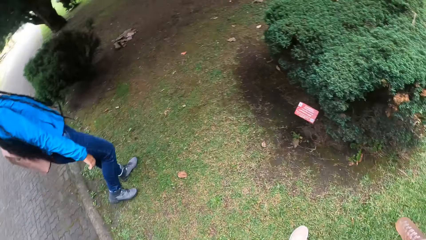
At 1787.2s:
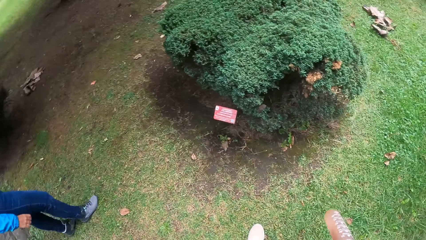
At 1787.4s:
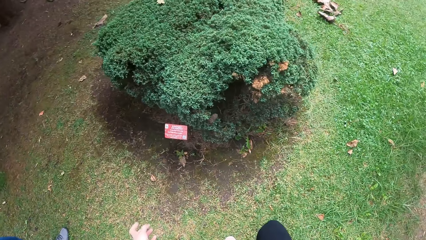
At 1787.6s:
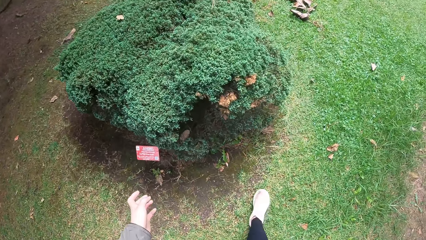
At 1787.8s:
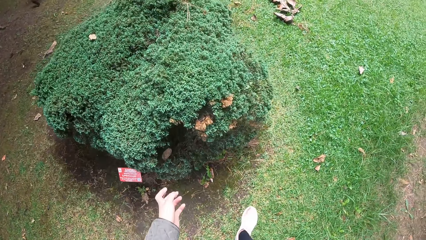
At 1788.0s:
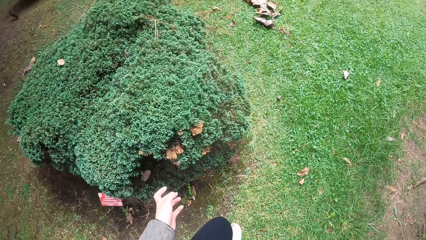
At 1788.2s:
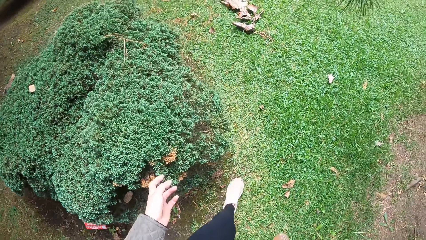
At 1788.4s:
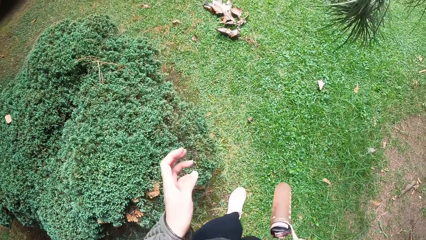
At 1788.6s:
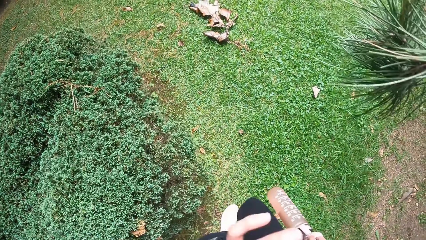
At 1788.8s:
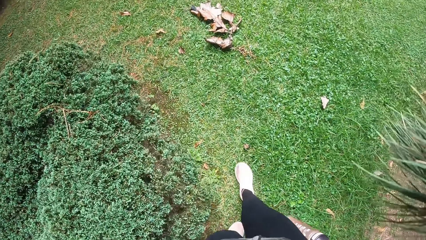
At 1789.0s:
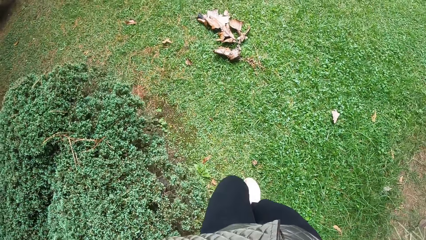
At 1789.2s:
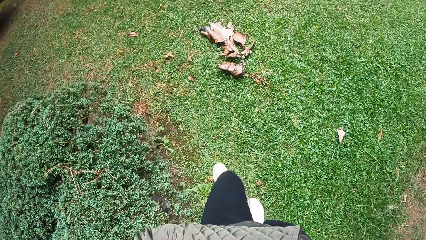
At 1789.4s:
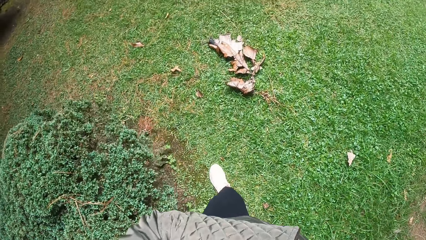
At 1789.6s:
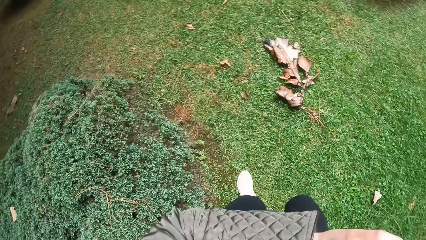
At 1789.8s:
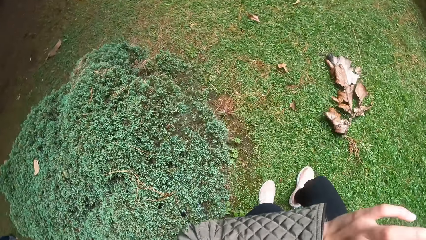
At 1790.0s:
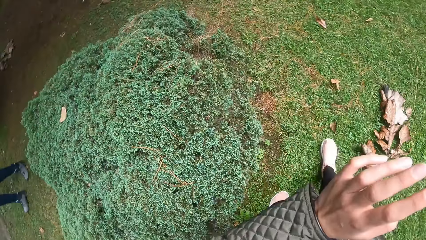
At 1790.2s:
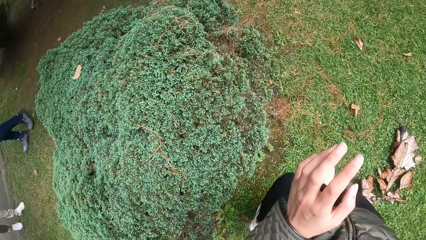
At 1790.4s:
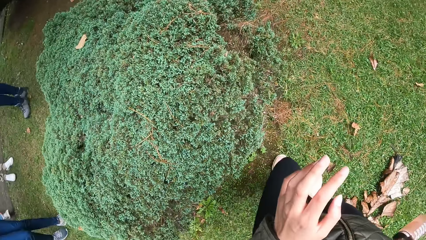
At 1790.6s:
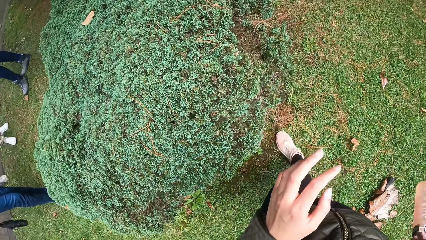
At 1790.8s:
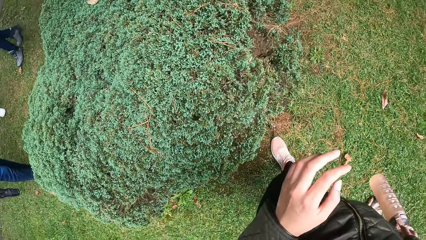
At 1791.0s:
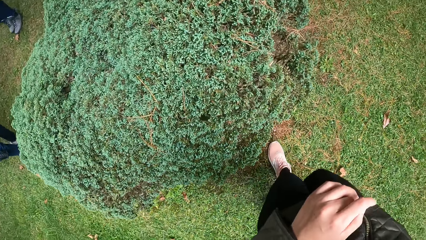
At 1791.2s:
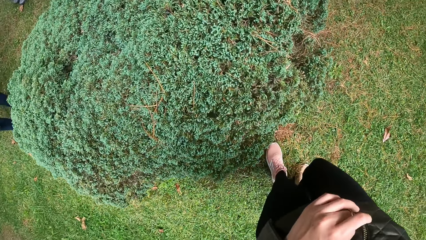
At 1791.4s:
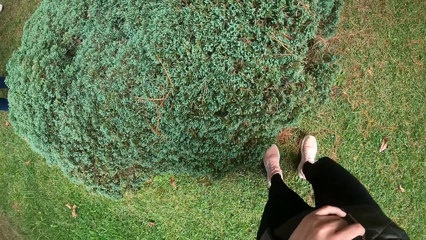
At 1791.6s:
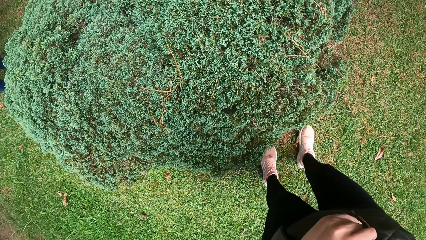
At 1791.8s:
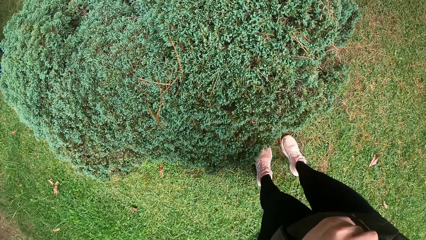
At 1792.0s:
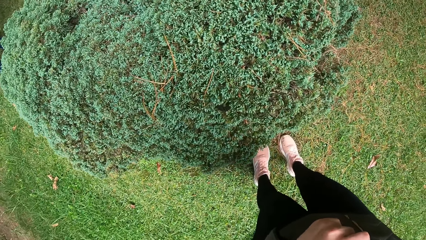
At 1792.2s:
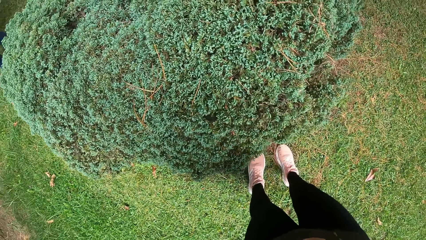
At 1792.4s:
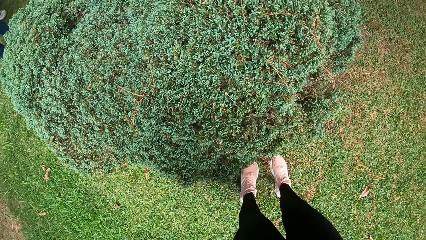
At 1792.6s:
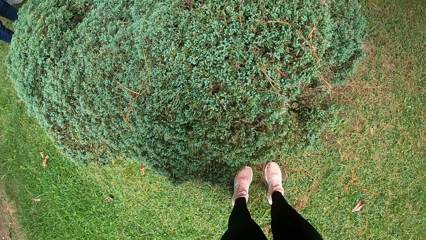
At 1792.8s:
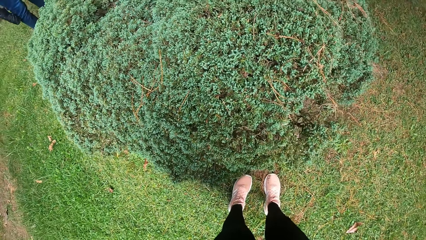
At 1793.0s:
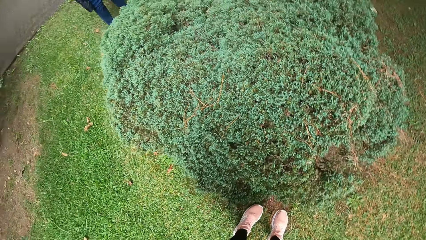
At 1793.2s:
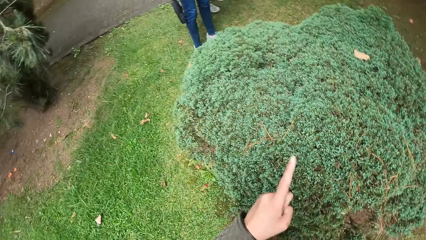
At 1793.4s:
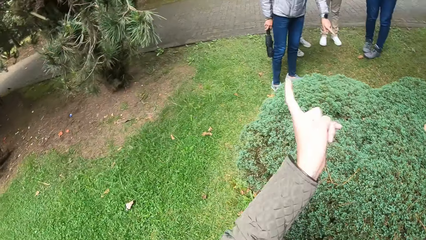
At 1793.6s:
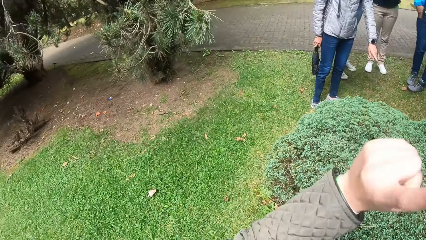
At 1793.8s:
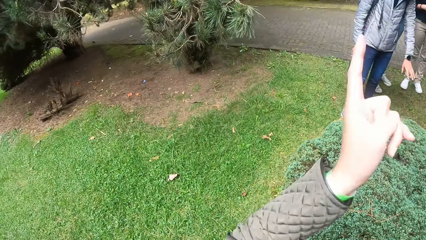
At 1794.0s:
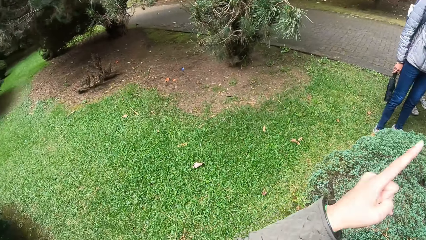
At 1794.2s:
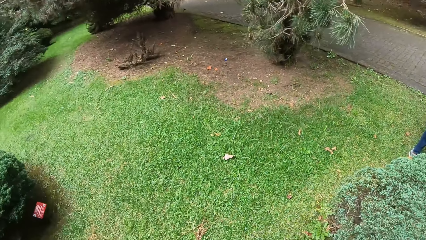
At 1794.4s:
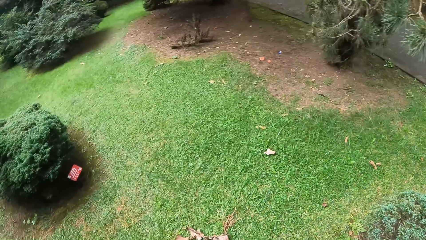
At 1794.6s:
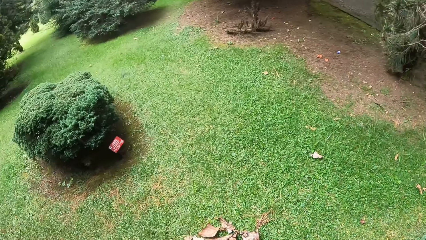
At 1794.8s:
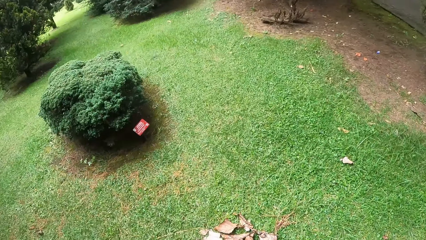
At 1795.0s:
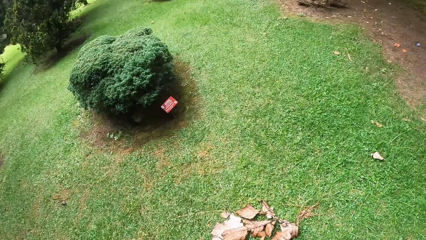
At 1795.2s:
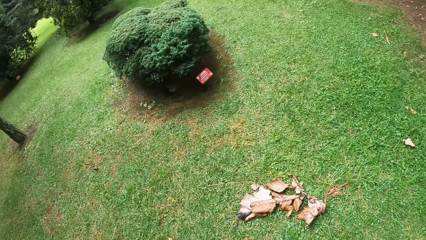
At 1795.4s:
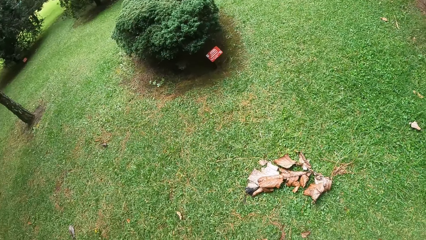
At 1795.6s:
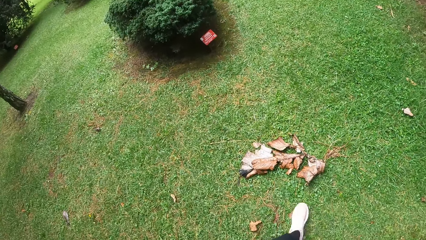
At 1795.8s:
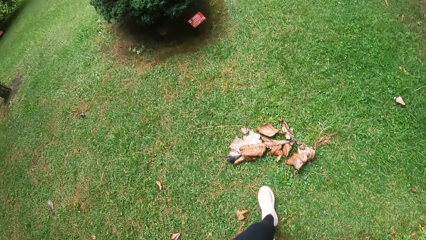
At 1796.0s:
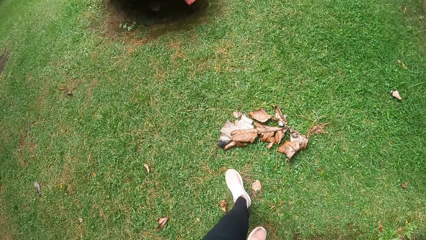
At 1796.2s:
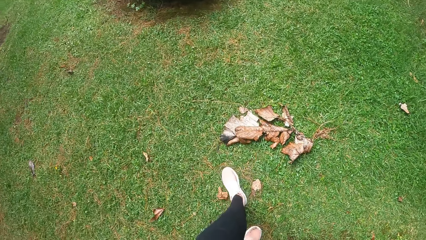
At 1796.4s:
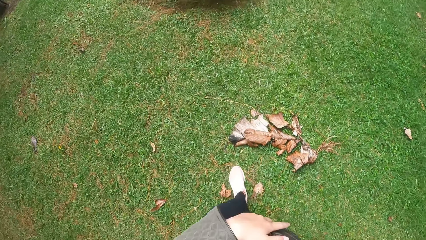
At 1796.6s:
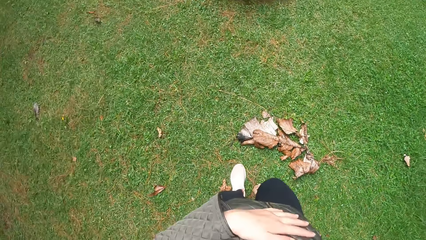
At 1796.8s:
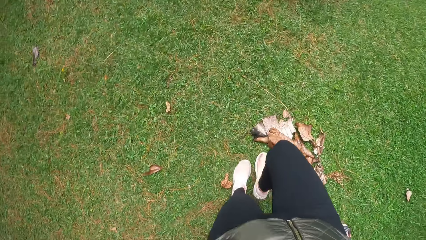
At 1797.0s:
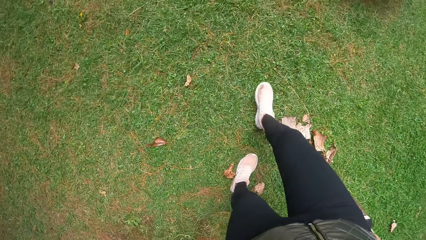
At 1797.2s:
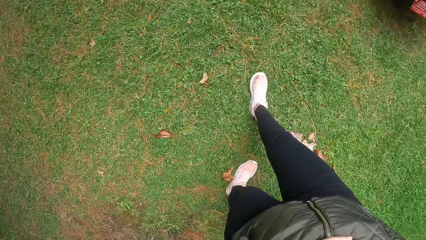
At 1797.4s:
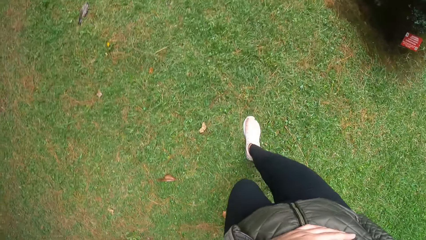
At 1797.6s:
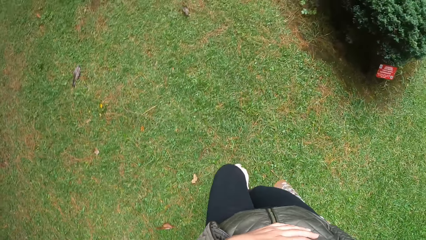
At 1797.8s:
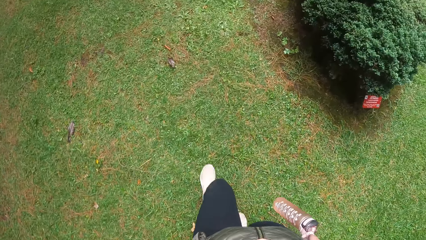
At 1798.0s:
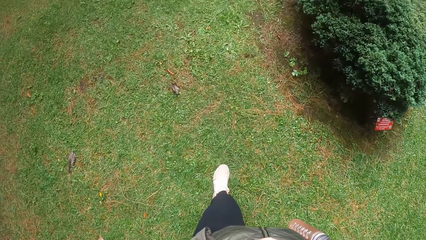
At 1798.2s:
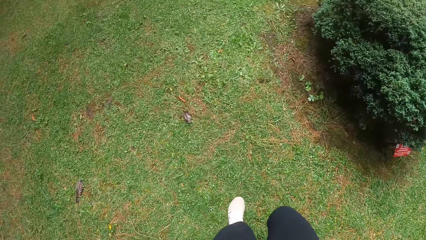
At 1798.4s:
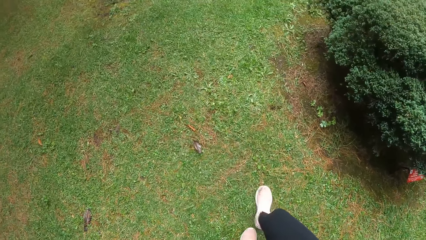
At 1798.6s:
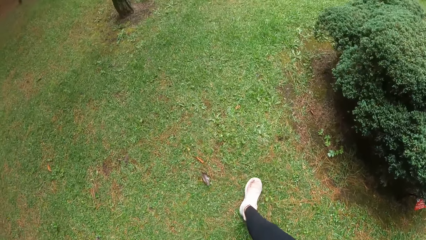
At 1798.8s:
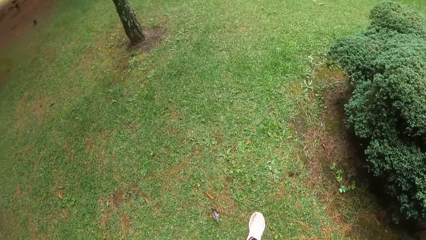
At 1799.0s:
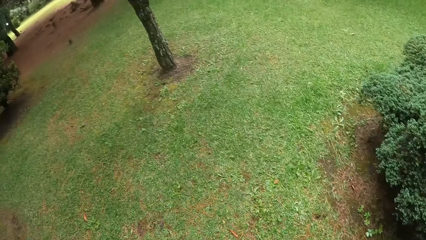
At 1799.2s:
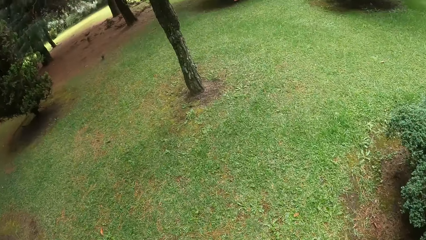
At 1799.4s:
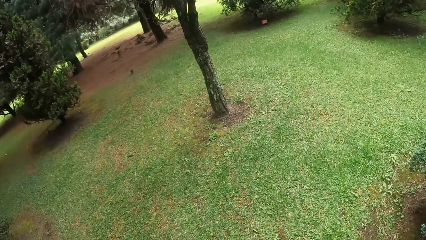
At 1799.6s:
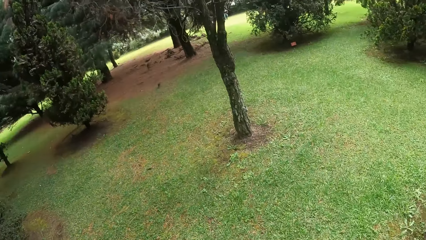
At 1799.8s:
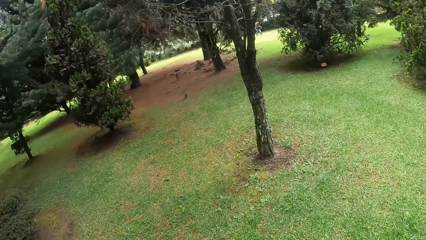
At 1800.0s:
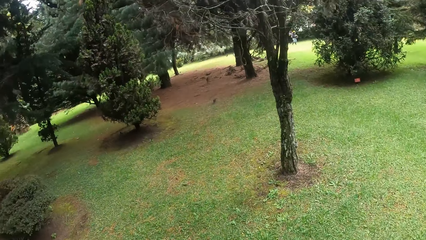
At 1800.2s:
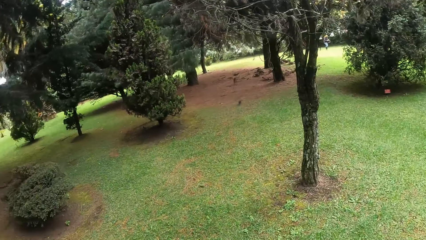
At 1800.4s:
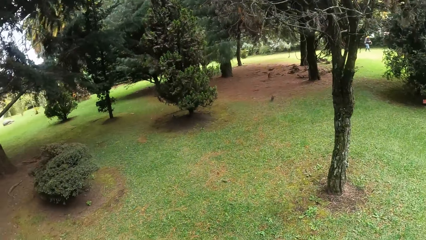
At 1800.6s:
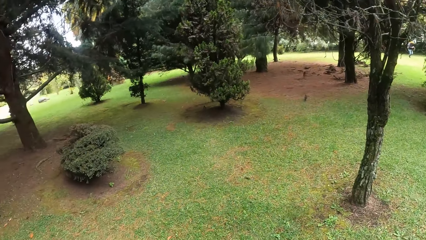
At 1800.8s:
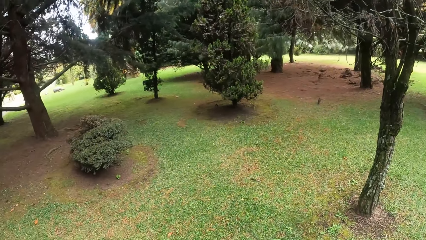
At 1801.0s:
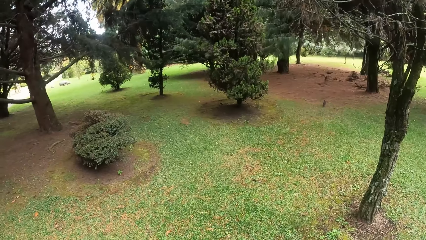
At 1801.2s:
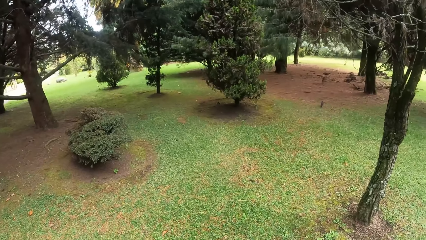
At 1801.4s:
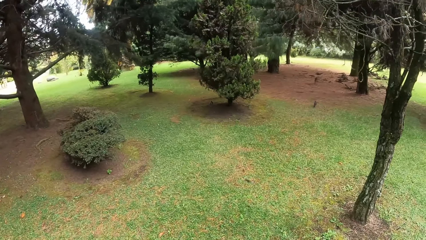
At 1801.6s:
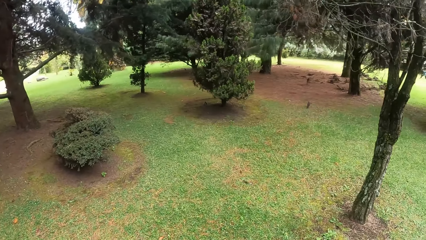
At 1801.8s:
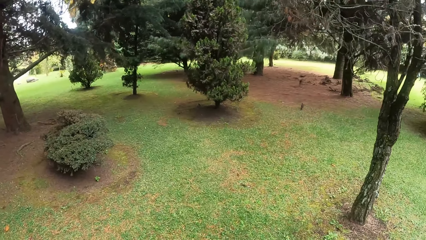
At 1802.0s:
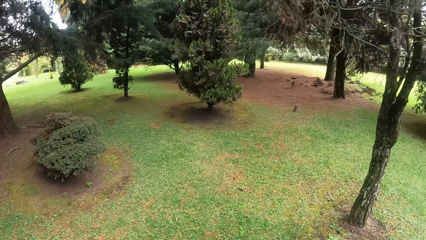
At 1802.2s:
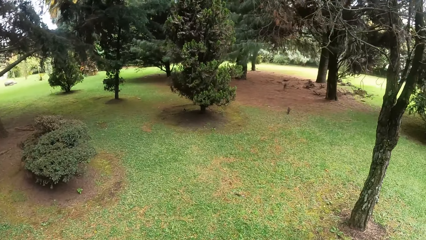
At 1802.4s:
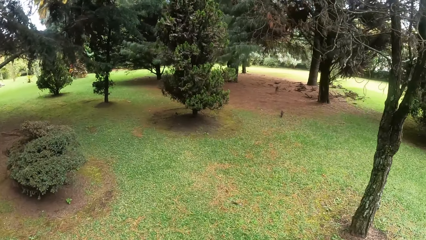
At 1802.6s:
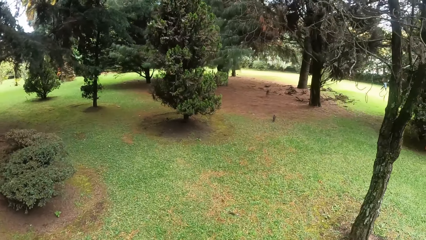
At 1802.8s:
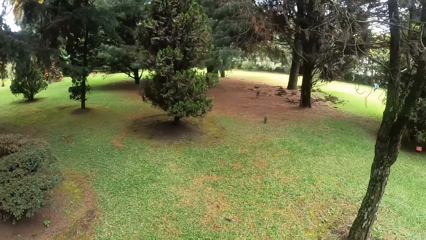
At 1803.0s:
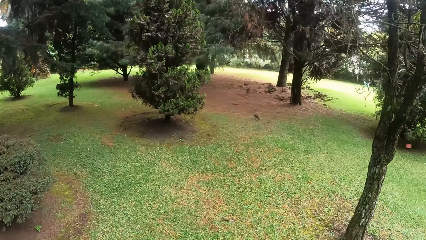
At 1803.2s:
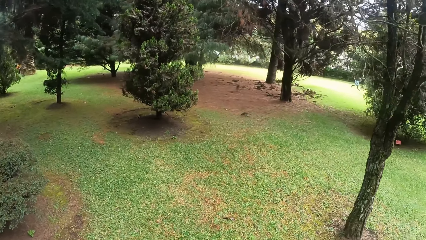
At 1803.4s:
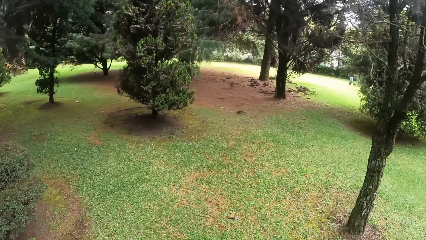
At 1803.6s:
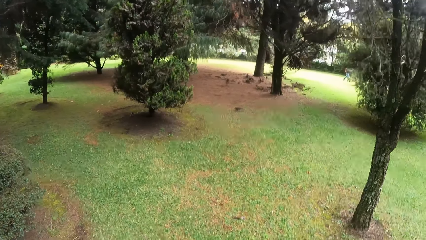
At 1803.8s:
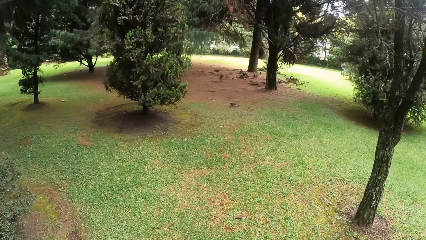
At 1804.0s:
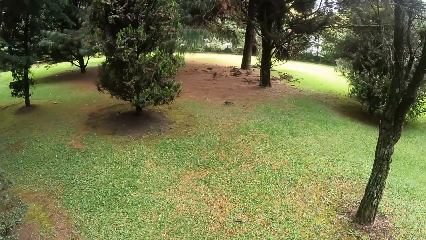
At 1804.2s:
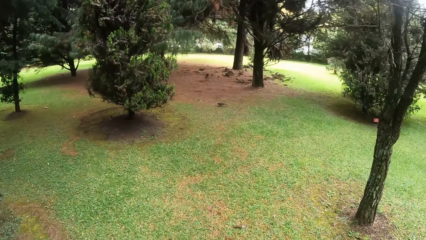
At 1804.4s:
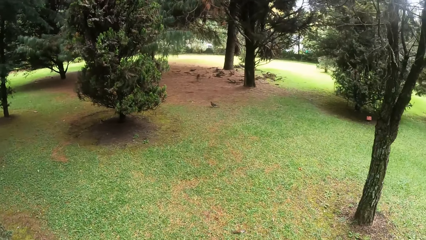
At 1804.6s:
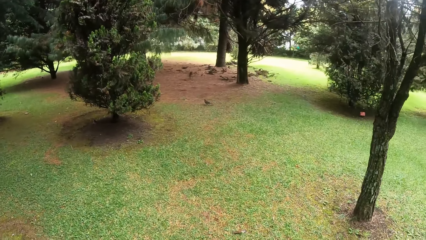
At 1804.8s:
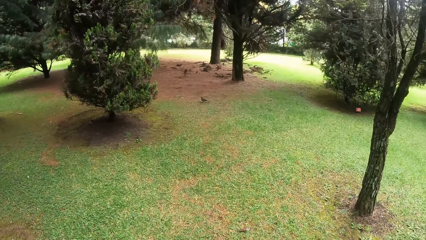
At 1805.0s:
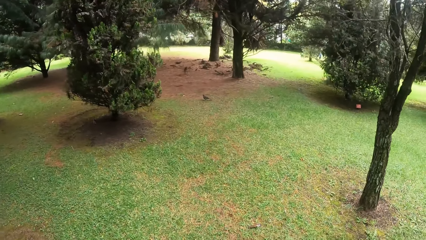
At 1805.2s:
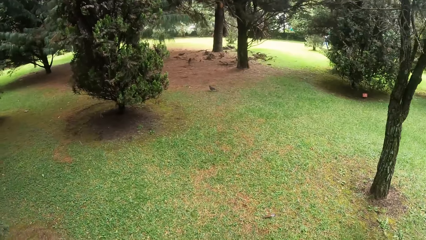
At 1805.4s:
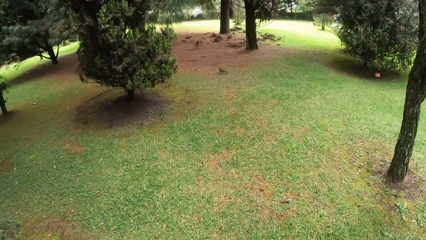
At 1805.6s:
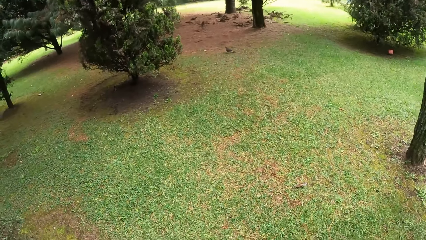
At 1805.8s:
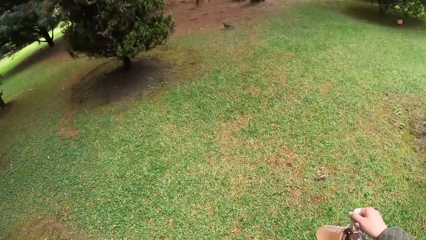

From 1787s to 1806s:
The camera wearer walks on the grass. She points at the plant. She waves her left hand. She walks on the grass along the forest.
